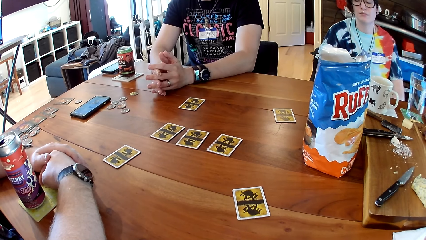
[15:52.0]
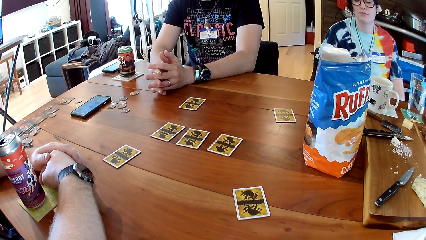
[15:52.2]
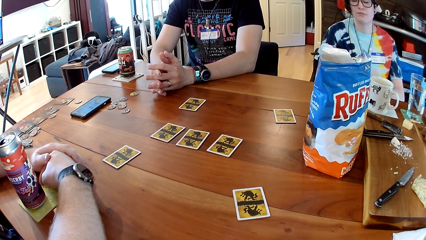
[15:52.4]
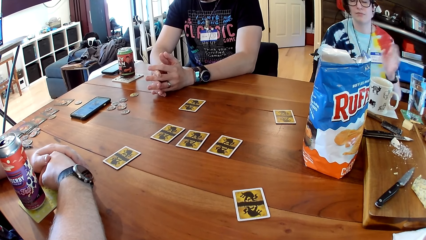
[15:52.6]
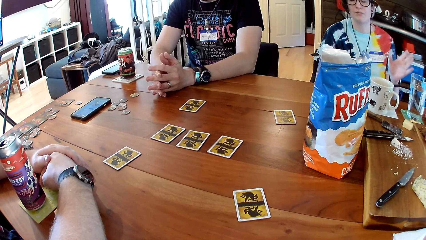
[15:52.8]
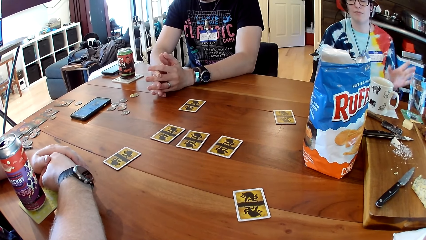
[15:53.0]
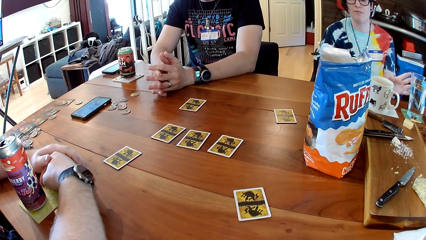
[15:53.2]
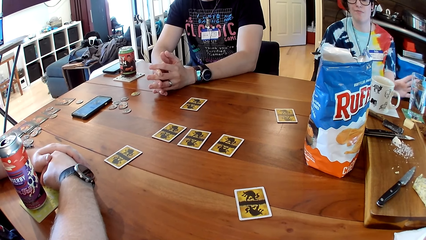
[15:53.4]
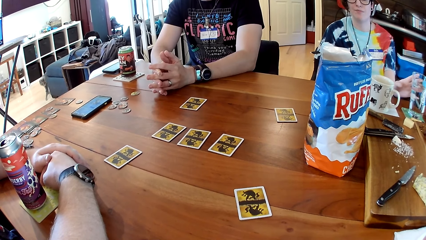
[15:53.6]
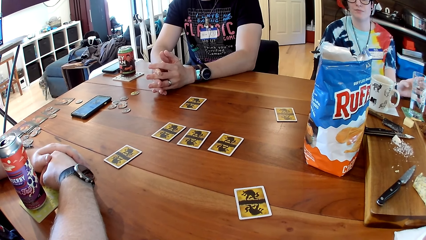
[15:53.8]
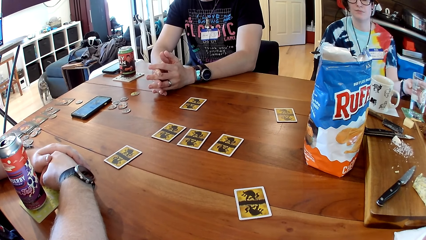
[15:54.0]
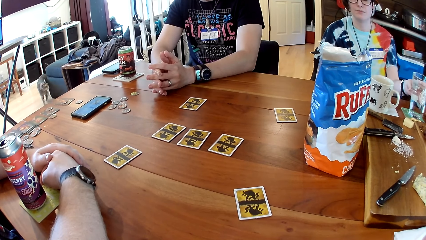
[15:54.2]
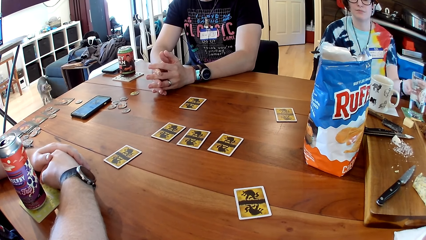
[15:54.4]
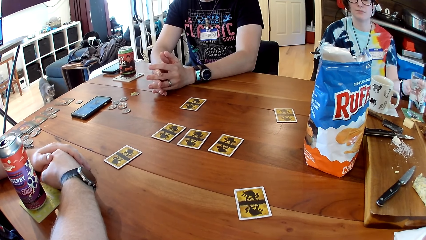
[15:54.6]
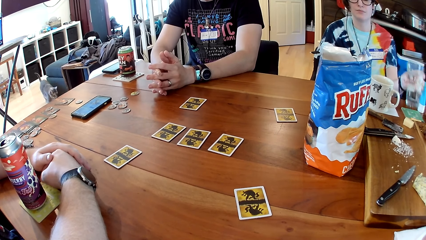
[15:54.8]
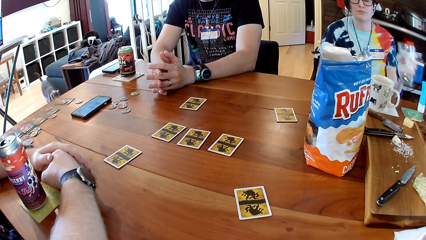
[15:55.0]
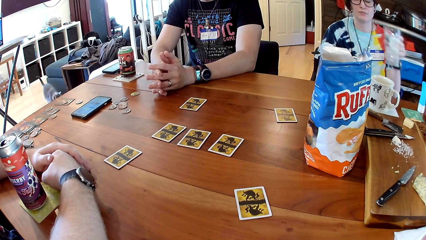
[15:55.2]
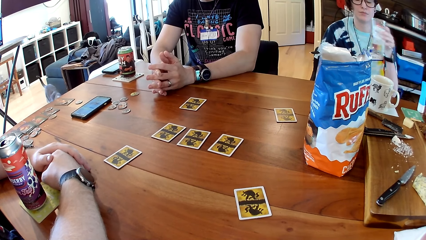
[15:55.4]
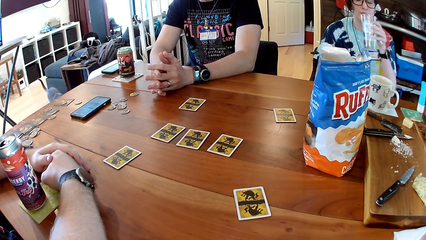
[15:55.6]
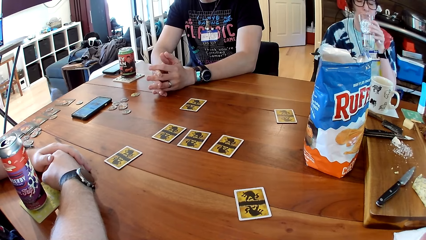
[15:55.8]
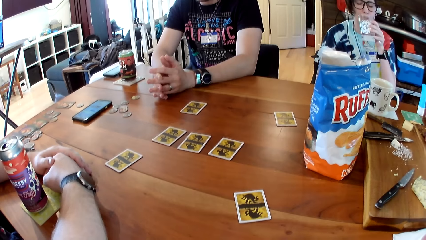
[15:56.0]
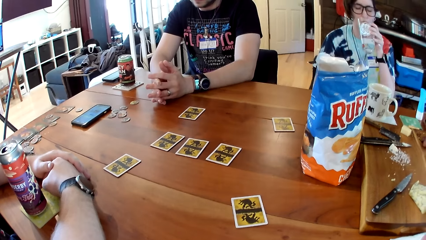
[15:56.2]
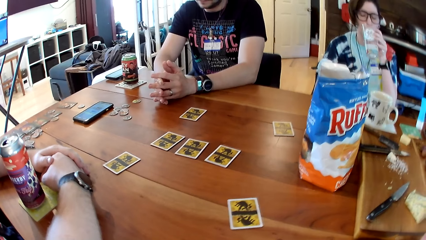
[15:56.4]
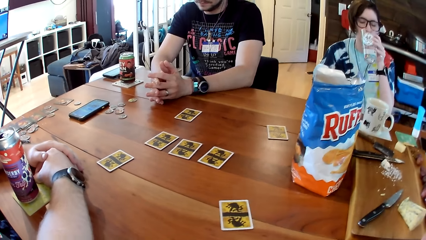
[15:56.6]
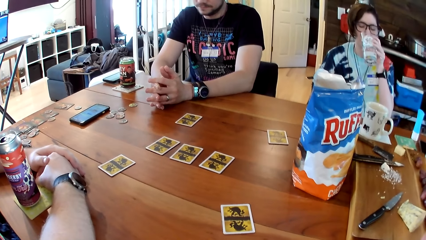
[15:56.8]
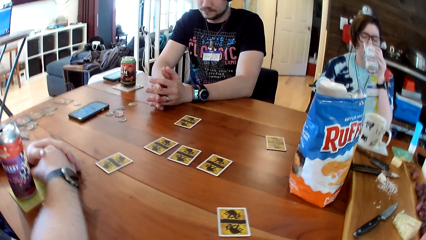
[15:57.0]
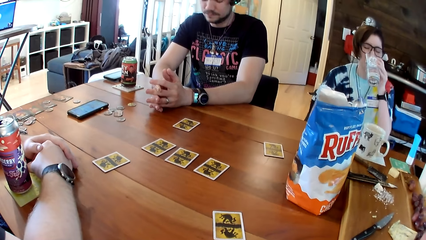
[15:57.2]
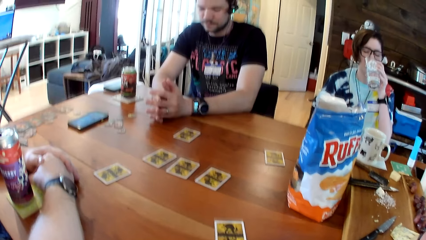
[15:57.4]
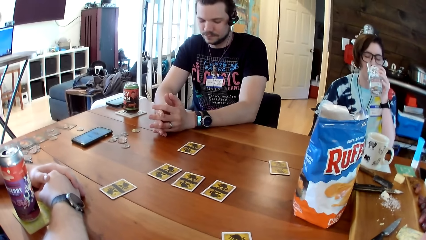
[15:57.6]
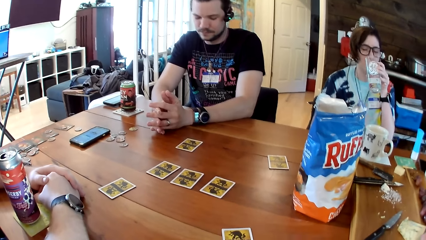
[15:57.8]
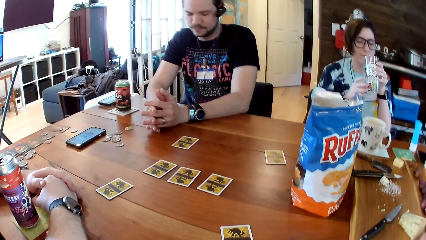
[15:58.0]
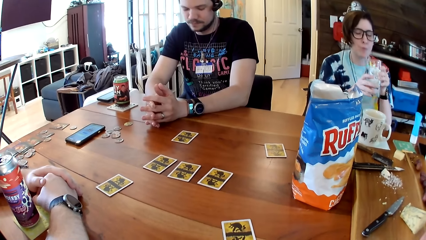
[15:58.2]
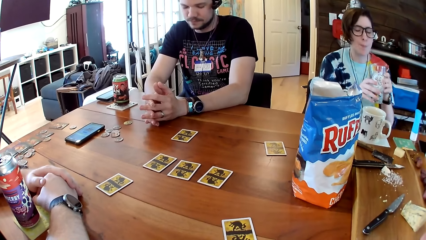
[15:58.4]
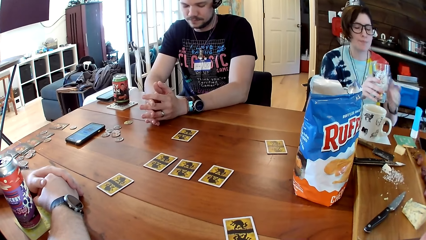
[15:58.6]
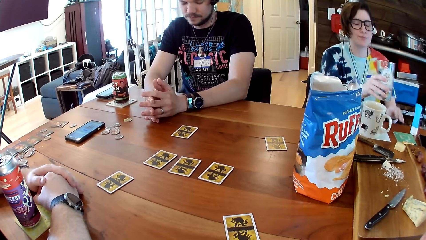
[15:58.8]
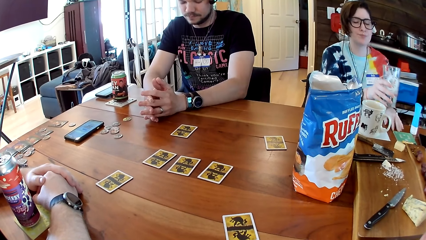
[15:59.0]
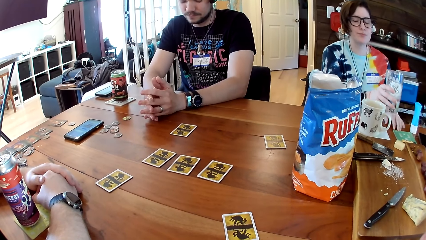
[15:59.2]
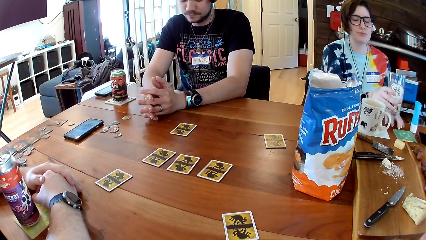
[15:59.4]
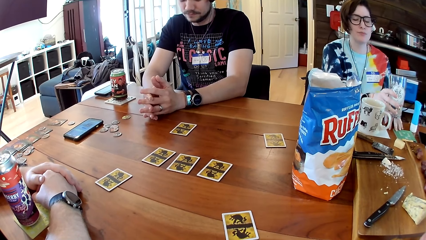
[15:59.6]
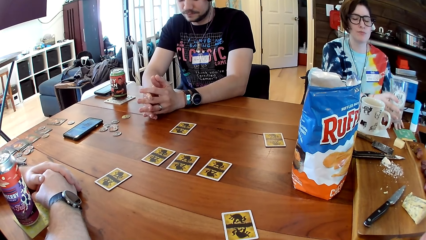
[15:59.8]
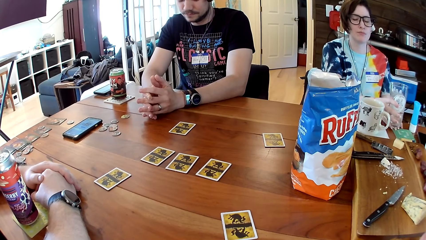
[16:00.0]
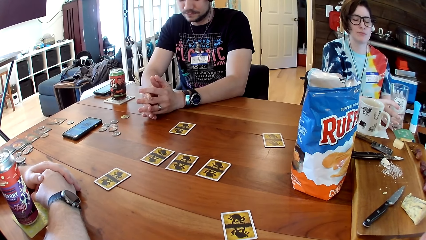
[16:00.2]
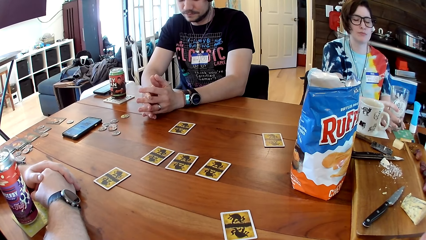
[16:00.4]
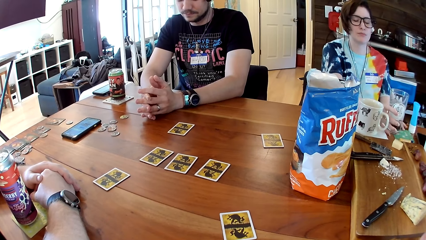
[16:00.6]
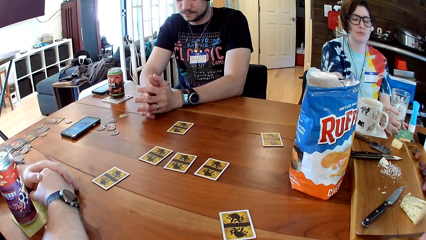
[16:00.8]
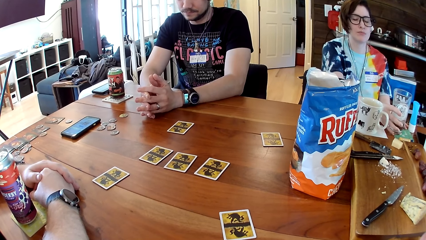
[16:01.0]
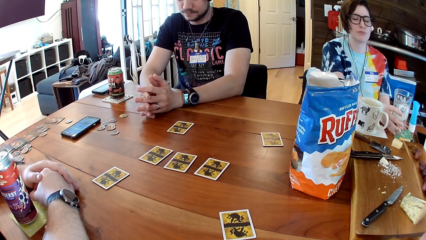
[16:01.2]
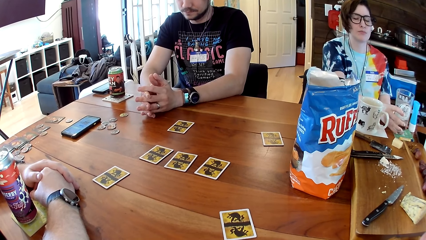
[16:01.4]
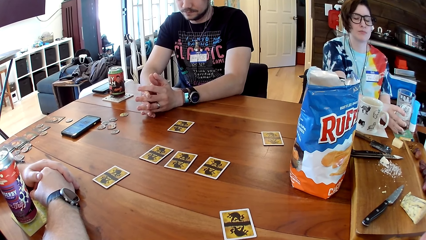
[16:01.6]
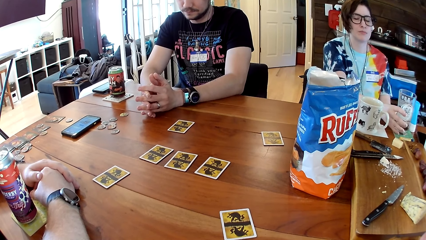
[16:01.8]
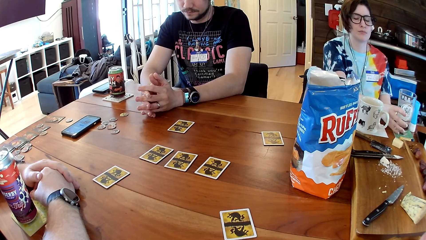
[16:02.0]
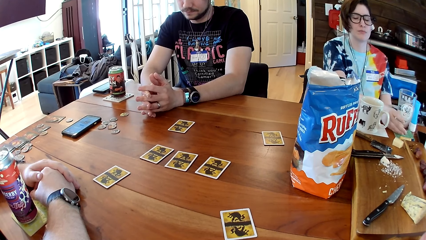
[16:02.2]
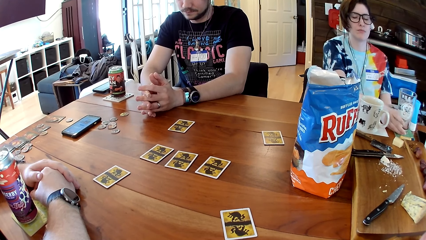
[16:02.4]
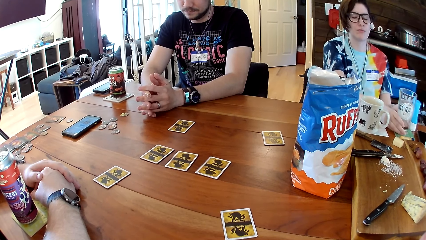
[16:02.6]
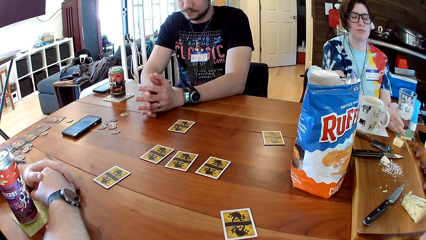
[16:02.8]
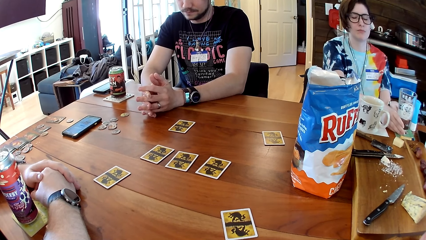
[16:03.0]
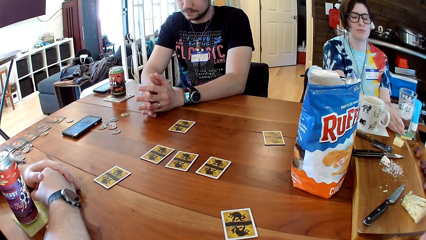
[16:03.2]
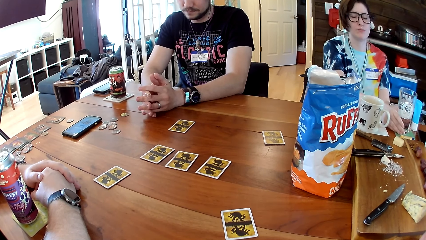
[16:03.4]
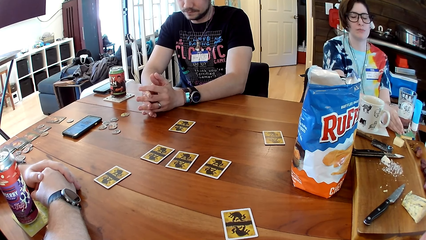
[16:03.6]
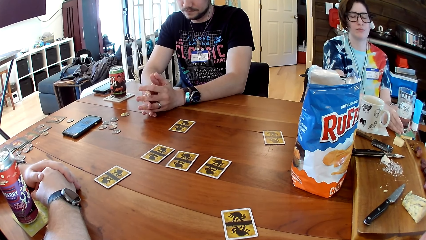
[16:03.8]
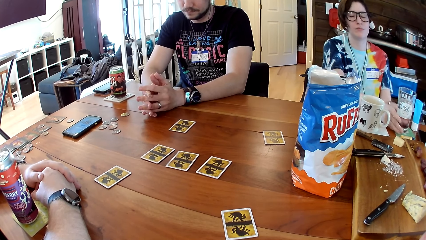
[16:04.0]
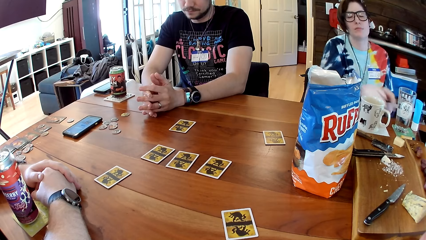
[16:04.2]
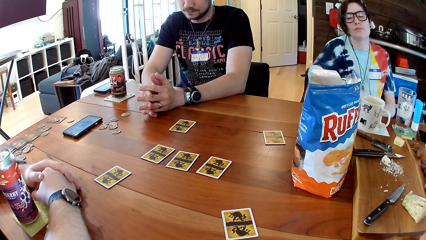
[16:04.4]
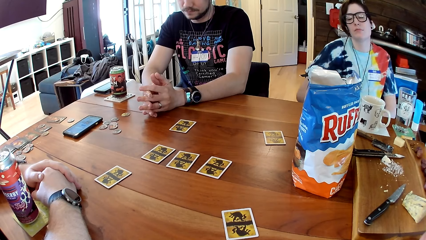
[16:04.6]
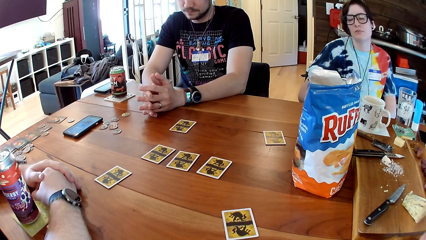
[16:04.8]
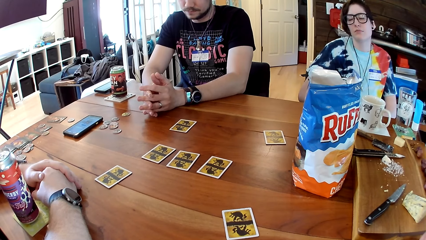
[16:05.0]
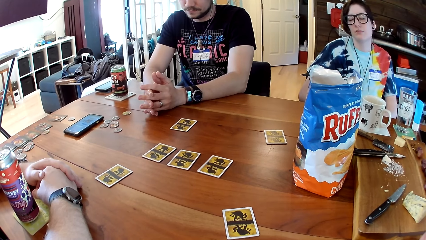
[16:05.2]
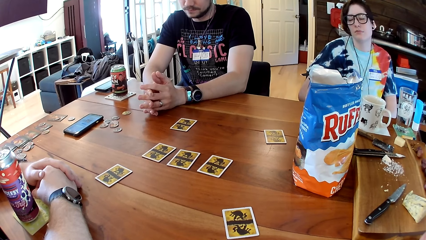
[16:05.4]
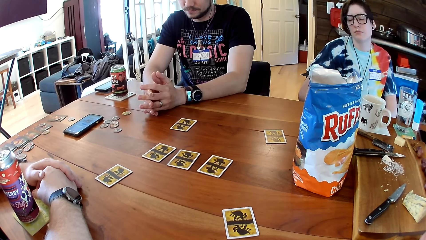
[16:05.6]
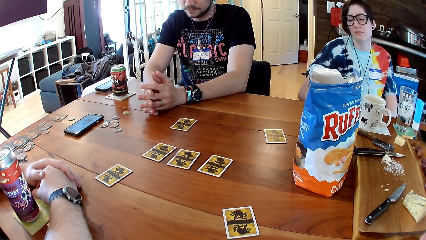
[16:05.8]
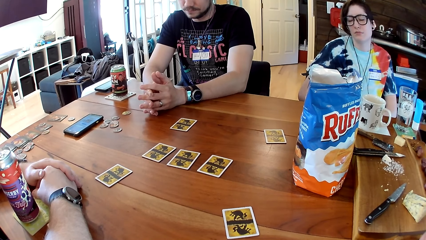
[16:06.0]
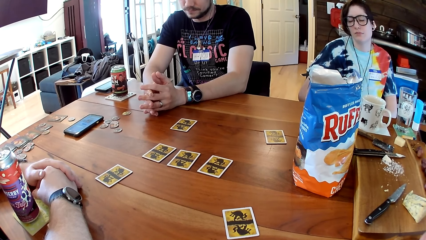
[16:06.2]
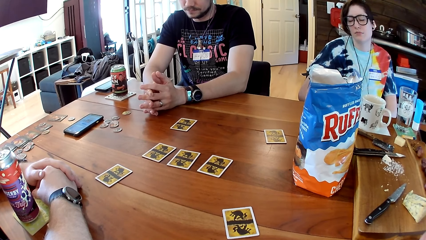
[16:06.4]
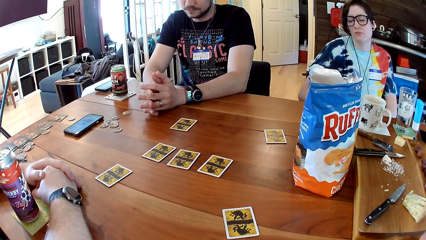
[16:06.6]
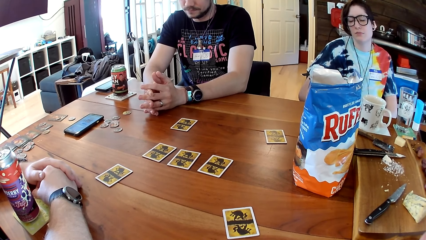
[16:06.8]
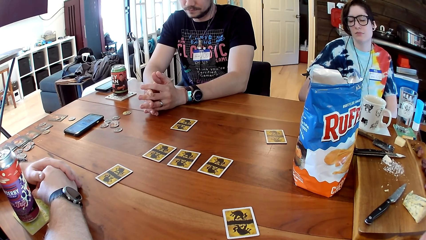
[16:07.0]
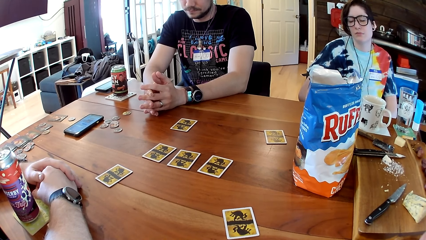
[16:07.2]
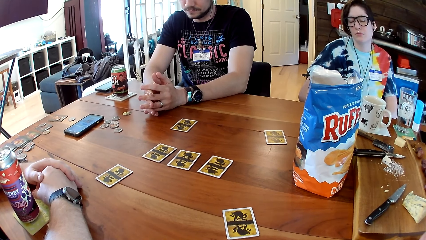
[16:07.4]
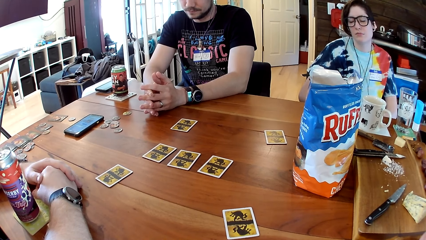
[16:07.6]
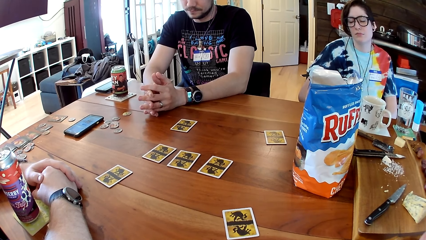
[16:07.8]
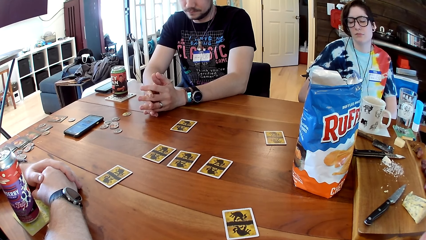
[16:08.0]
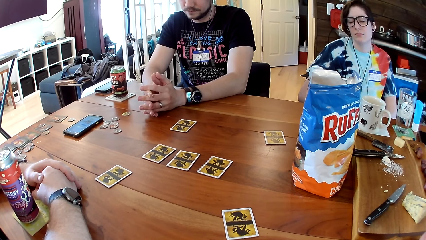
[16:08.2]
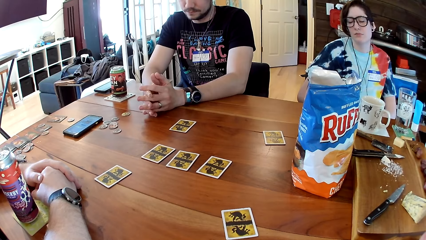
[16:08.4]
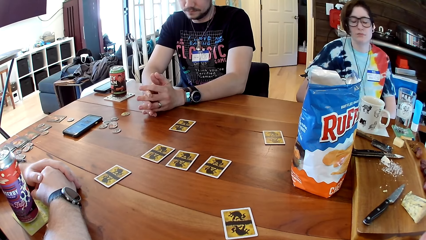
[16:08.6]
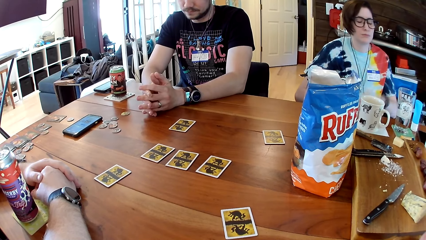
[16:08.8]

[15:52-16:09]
A woman picks a glass of water from the table with her left hand, drinks from the glass of water and places the glass of water onto the table with her right hand.
